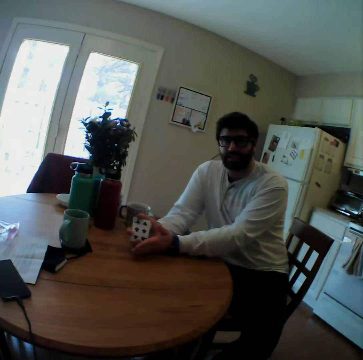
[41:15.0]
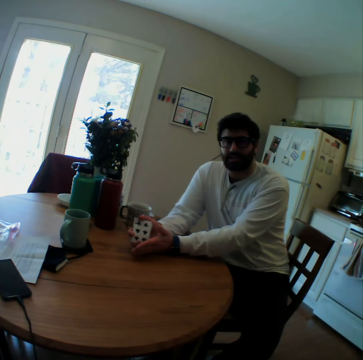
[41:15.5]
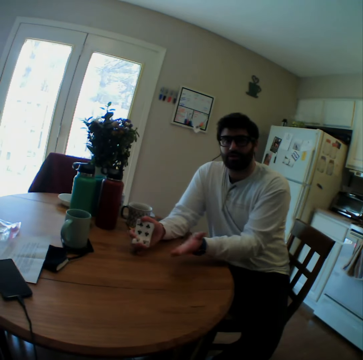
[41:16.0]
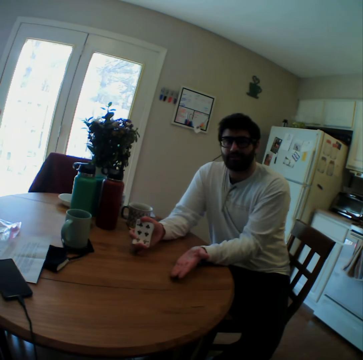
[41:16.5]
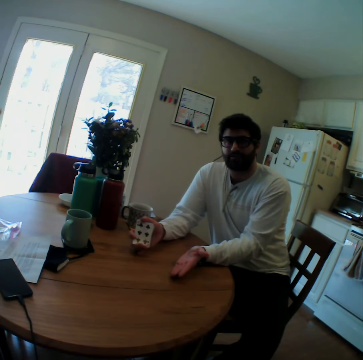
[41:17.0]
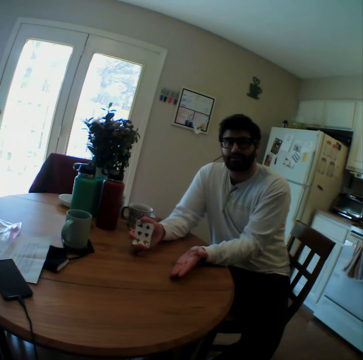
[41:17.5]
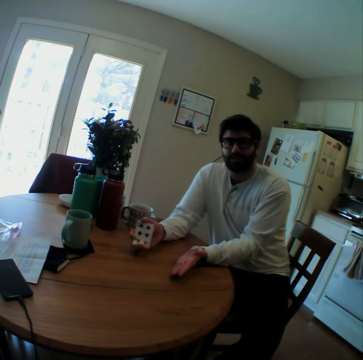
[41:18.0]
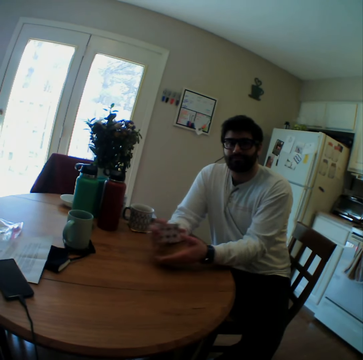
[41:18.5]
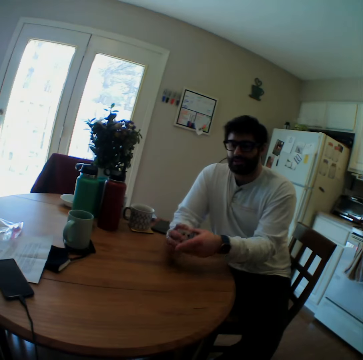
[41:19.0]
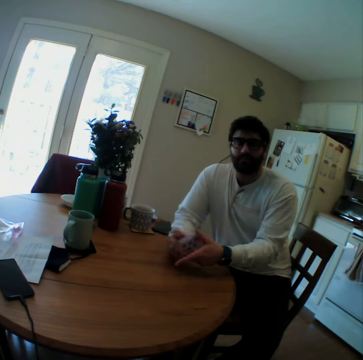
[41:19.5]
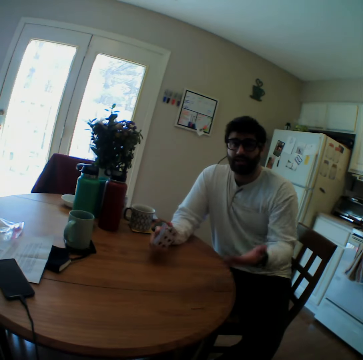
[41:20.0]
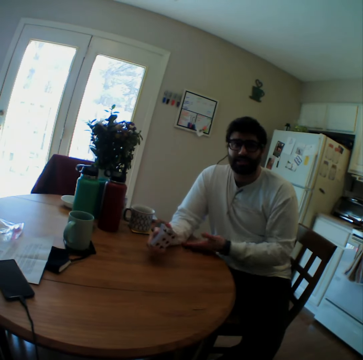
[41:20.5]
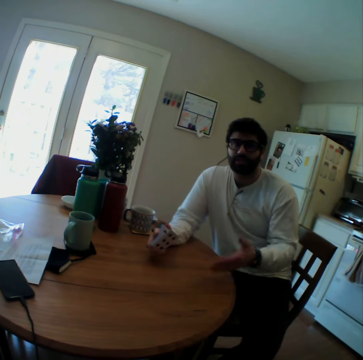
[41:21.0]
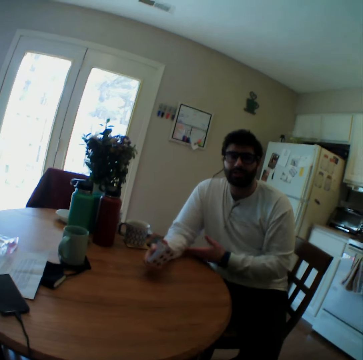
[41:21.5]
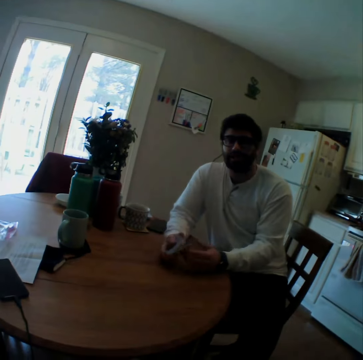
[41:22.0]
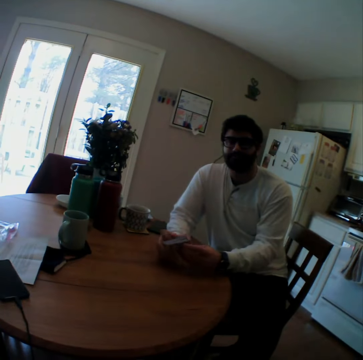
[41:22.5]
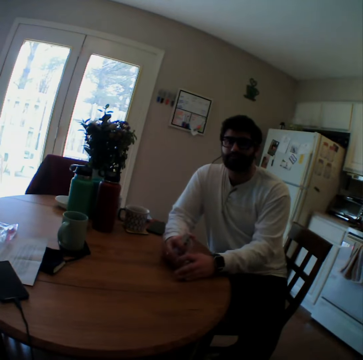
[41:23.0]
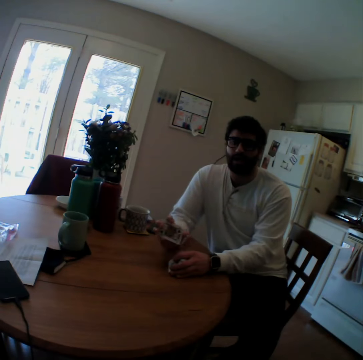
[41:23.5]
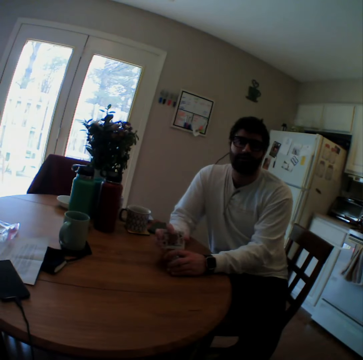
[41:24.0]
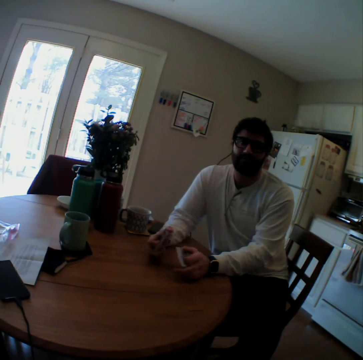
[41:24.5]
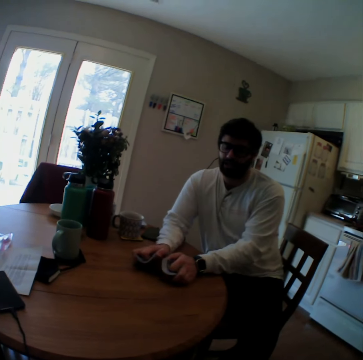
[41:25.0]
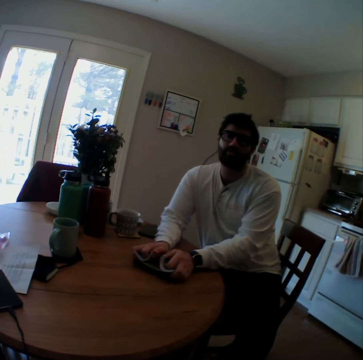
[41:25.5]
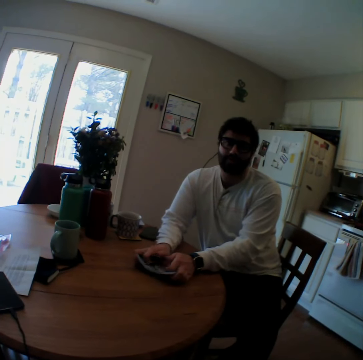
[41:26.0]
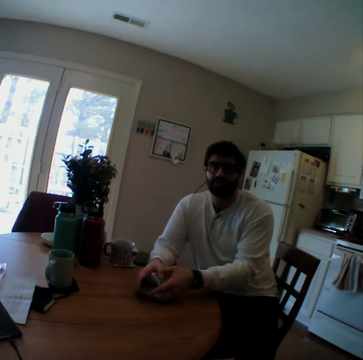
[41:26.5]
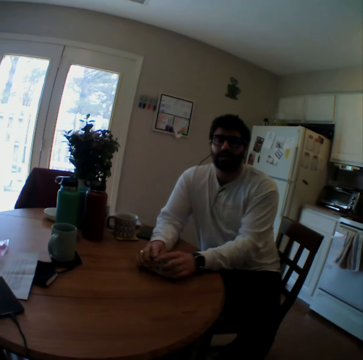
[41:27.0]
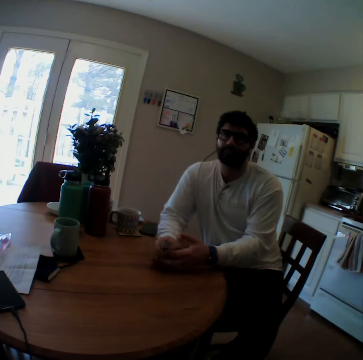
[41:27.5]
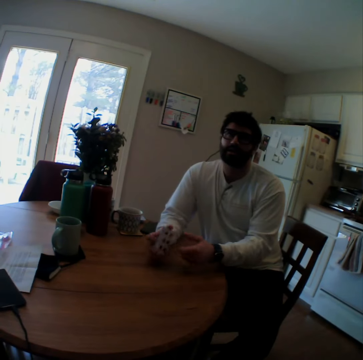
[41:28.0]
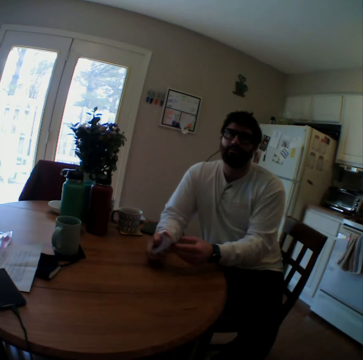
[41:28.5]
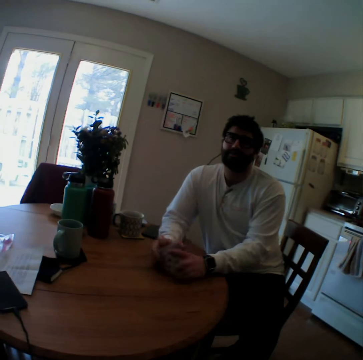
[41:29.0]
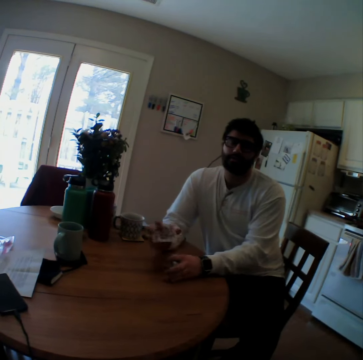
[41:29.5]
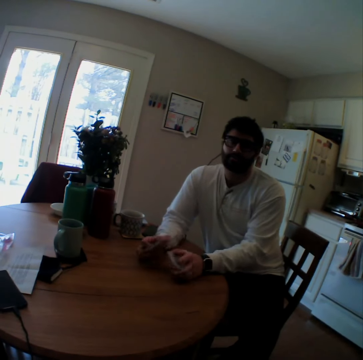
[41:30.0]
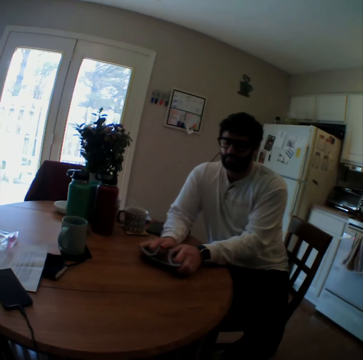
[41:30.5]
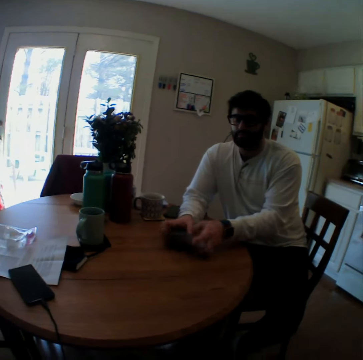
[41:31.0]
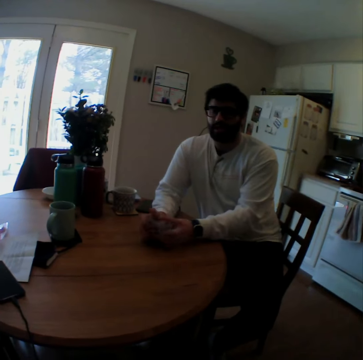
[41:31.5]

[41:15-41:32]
A man places a hand on a table. The man talks to the camera wearer. The man arranges the playing cards. The man mixes the cards. The camera wearer speaks.

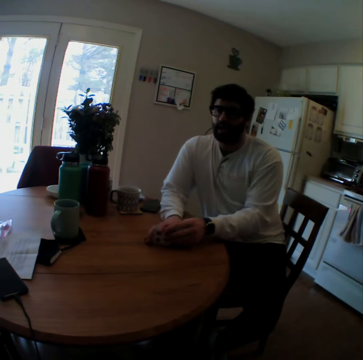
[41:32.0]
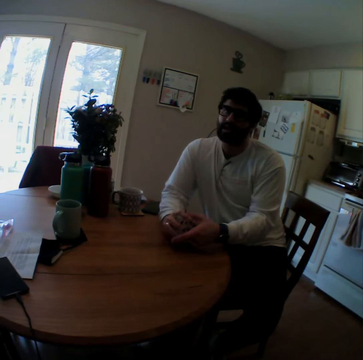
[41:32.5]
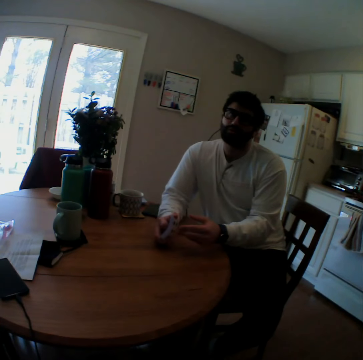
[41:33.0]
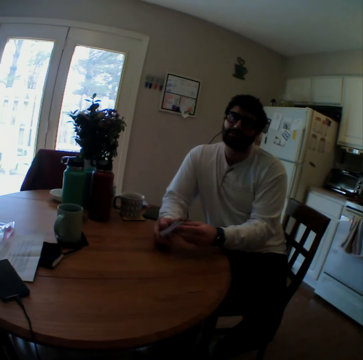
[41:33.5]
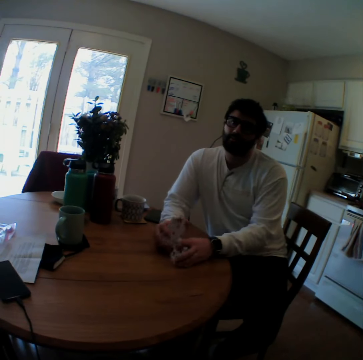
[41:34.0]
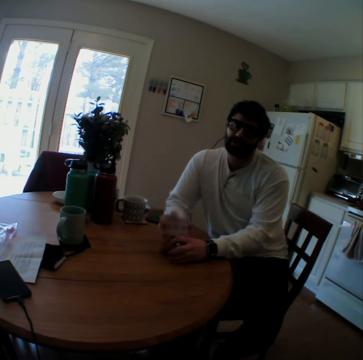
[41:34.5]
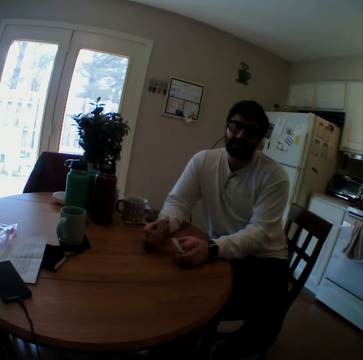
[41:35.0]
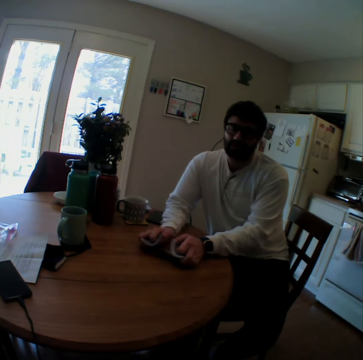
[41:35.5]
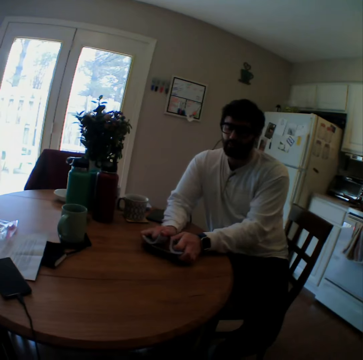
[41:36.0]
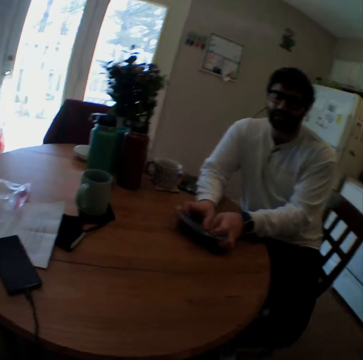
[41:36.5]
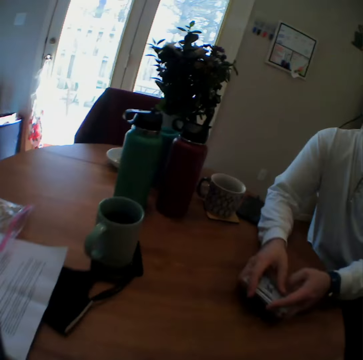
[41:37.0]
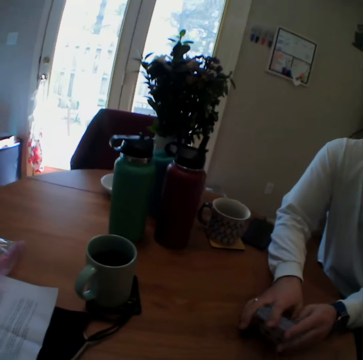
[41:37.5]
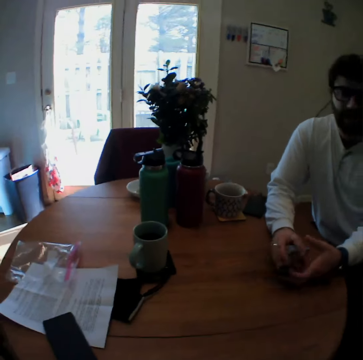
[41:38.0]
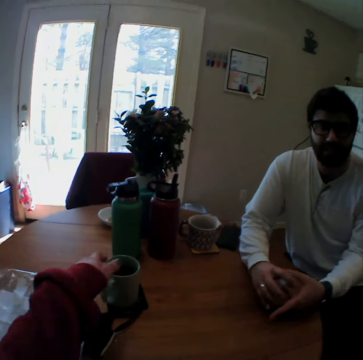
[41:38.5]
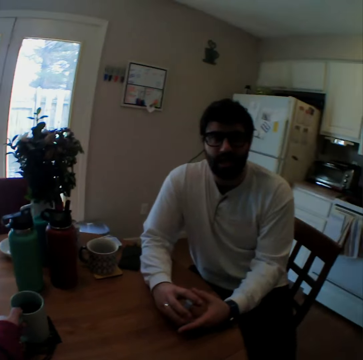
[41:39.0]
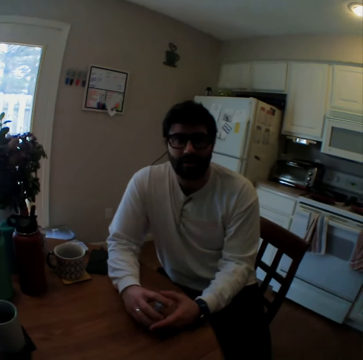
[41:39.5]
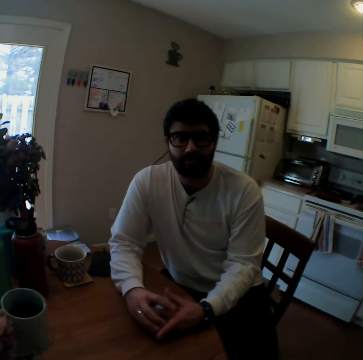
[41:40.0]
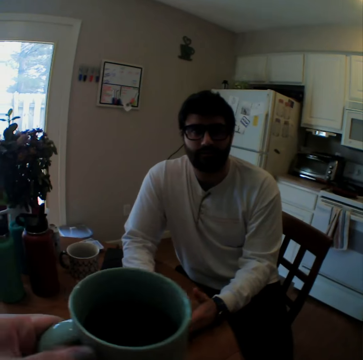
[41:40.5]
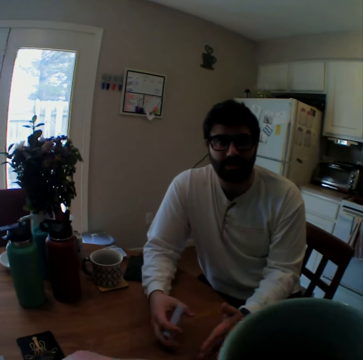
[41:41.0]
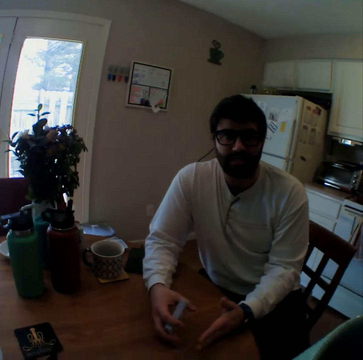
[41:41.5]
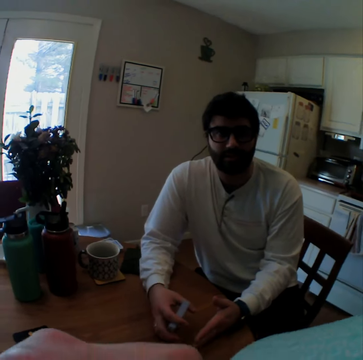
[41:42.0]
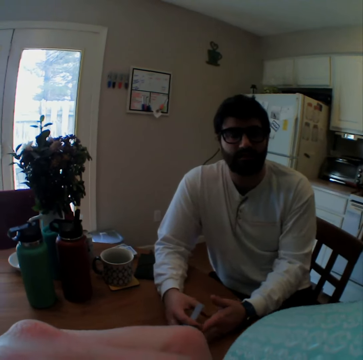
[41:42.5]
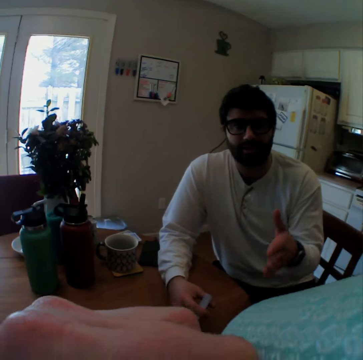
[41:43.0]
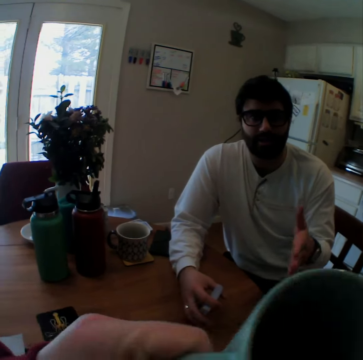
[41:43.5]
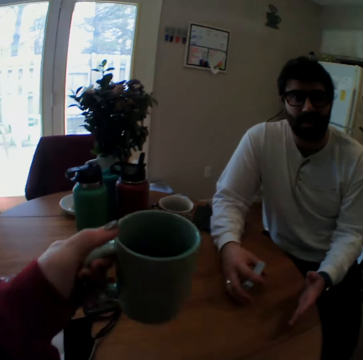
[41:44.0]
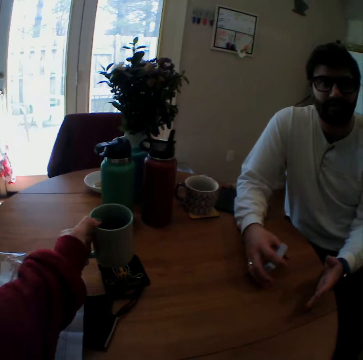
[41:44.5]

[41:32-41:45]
A man speaks. The camera wearer looks around. They stretch a hand. They take a cup on the table. They take a sip on the ground.

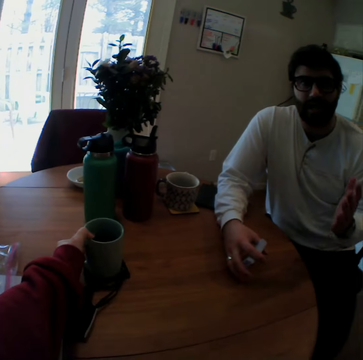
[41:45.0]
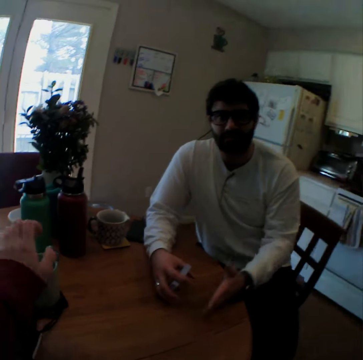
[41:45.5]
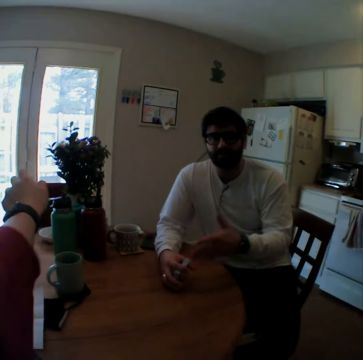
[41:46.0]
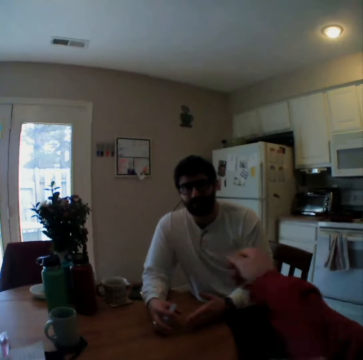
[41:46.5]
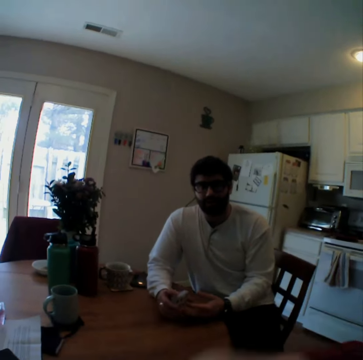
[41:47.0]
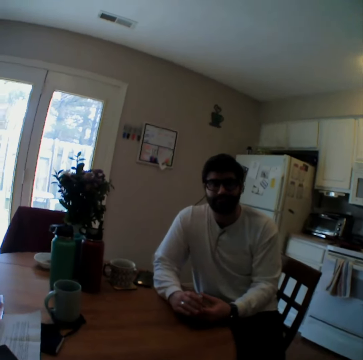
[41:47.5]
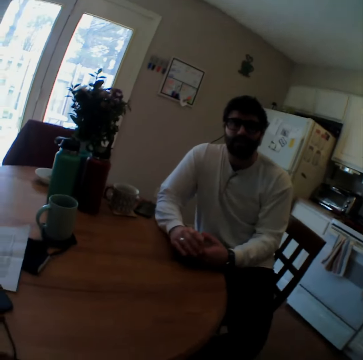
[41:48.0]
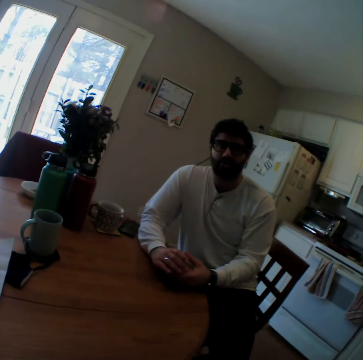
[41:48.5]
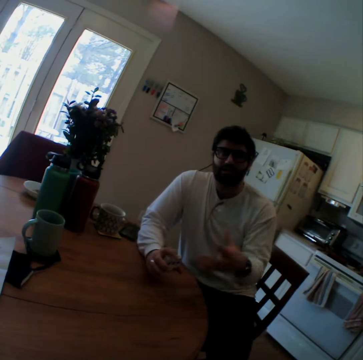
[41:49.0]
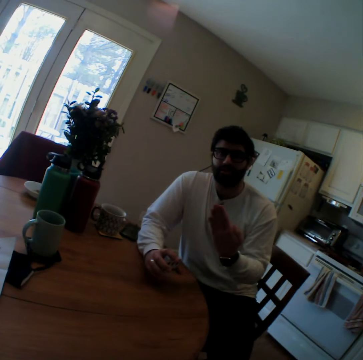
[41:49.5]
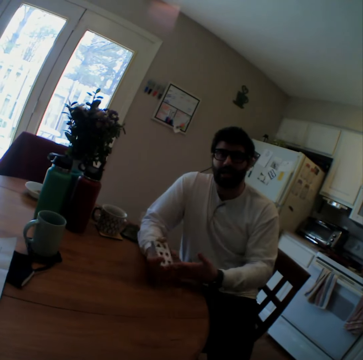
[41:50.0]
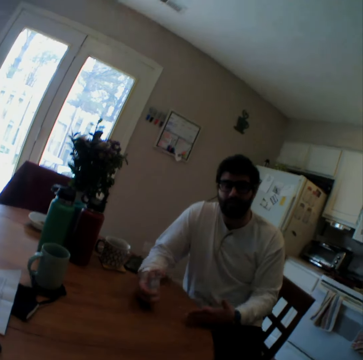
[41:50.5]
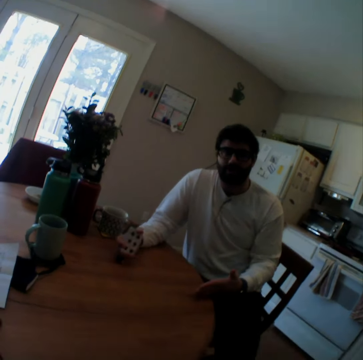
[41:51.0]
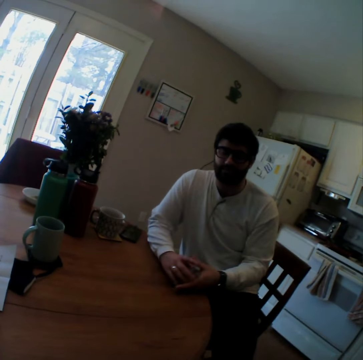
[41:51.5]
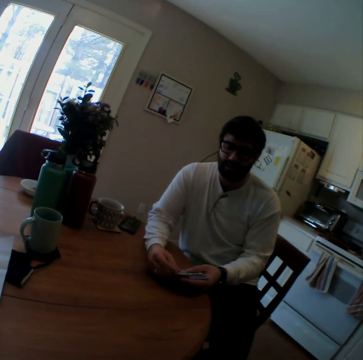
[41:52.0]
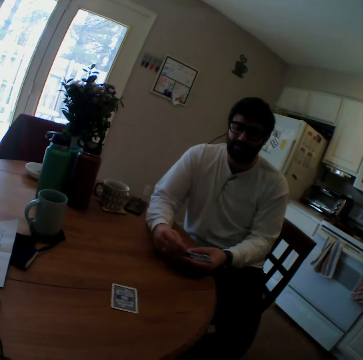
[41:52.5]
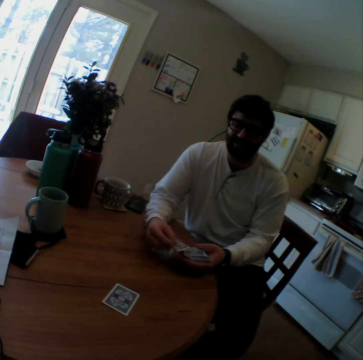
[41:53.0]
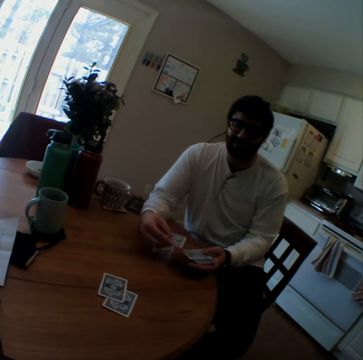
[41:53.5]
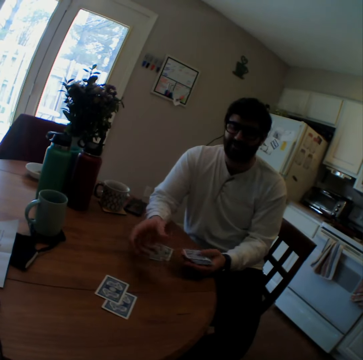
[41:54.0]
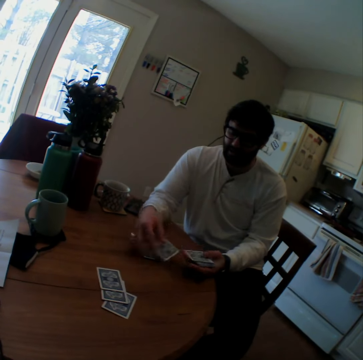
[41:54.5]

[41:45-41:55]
The camera wearer puts the cup on the table. They raise hands and fold a jacket. A man raises a hand. The man puts the hand down. The man throws the playing cards on the table.
